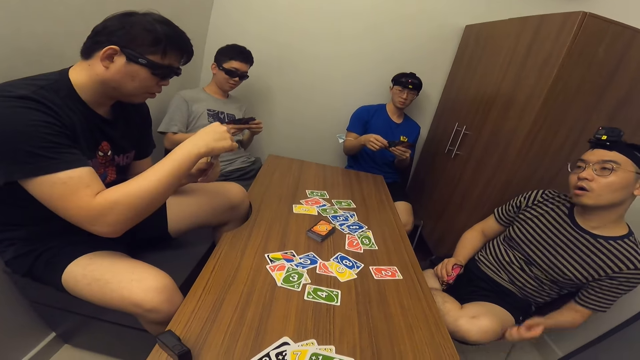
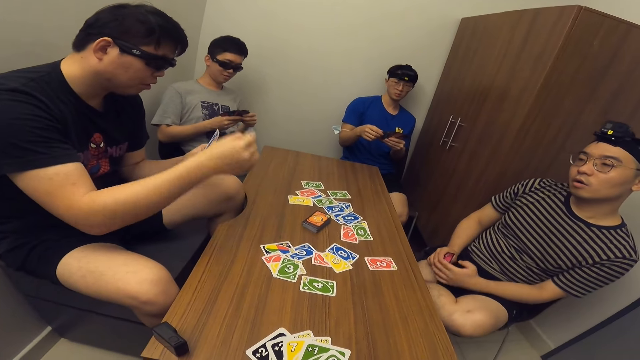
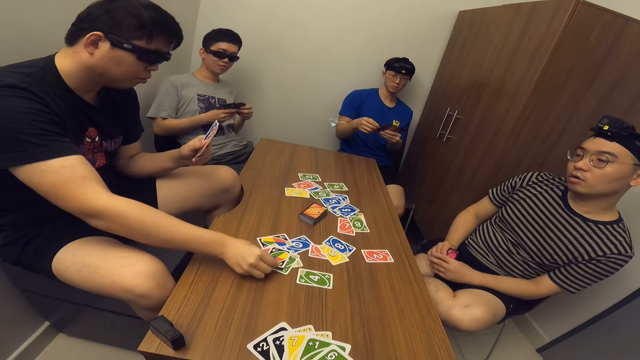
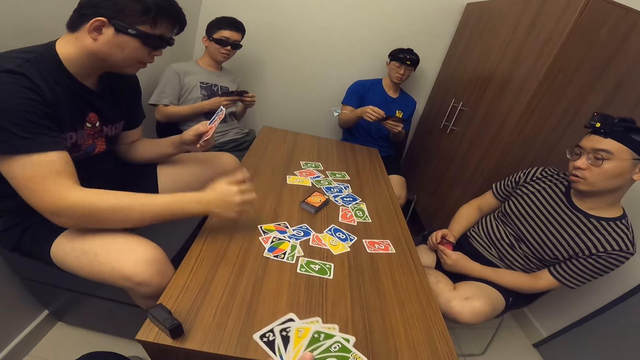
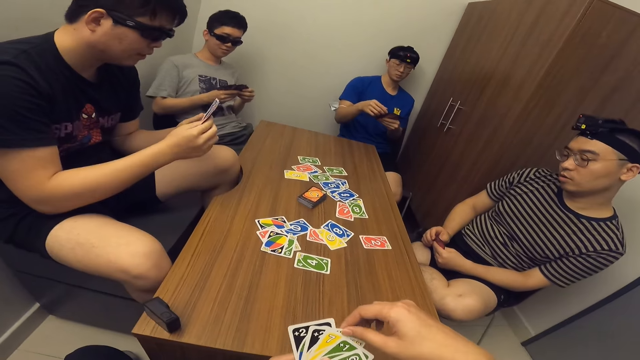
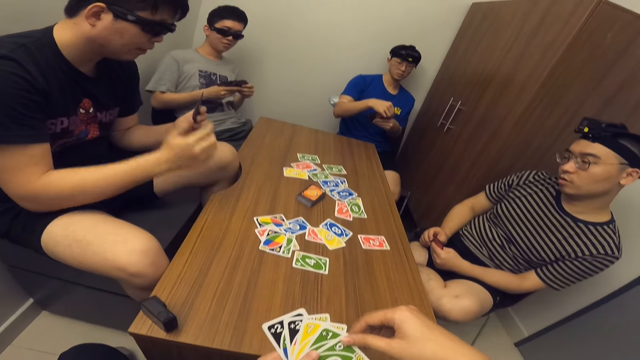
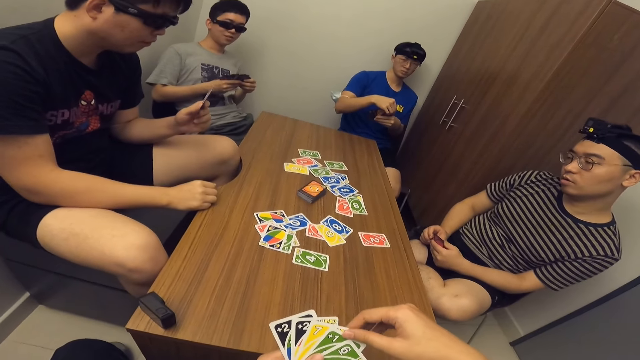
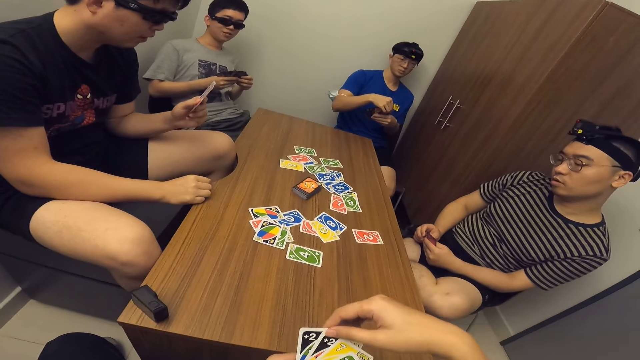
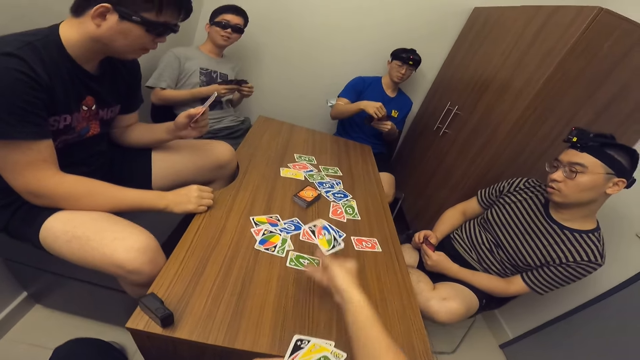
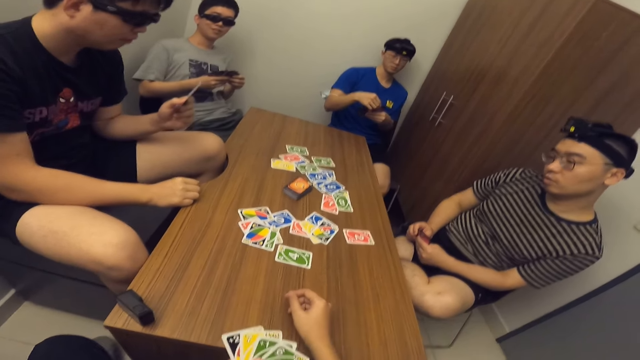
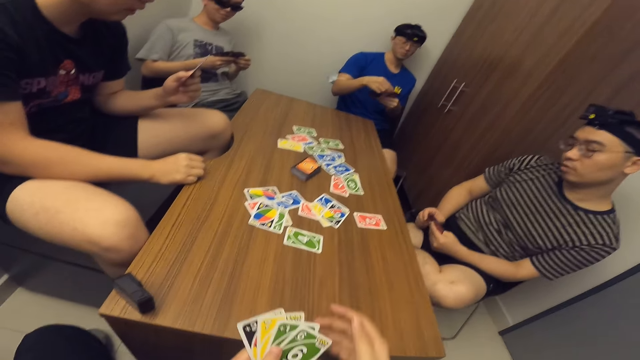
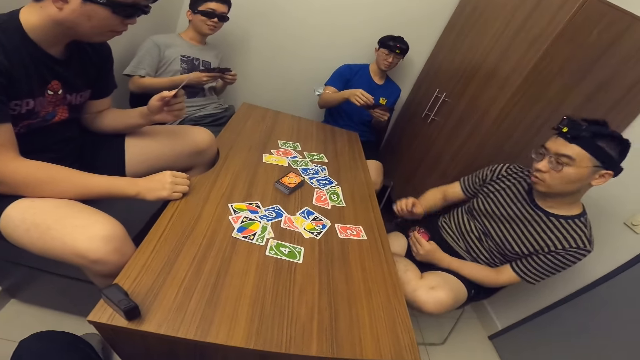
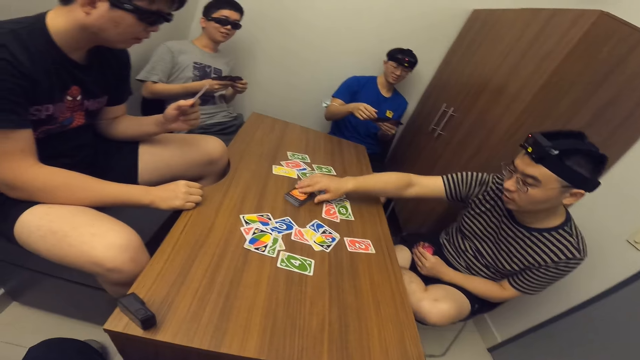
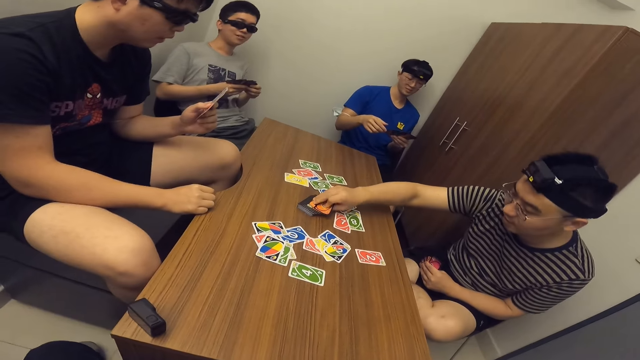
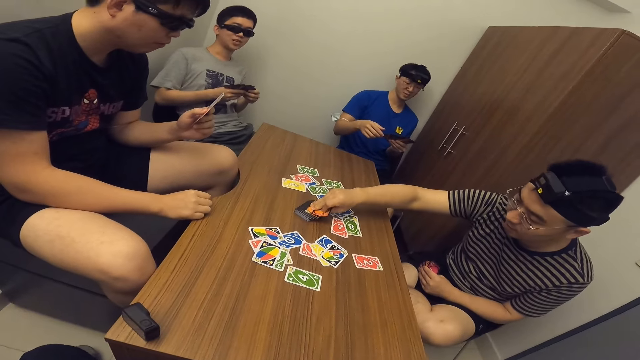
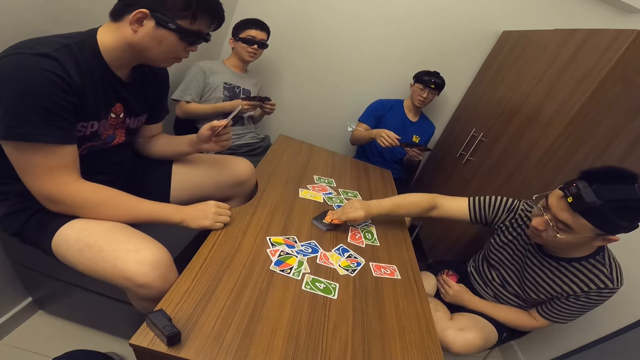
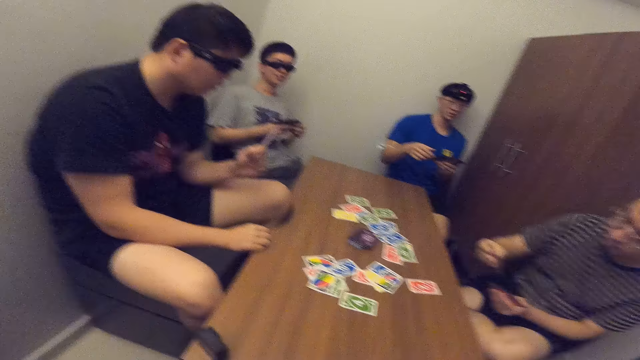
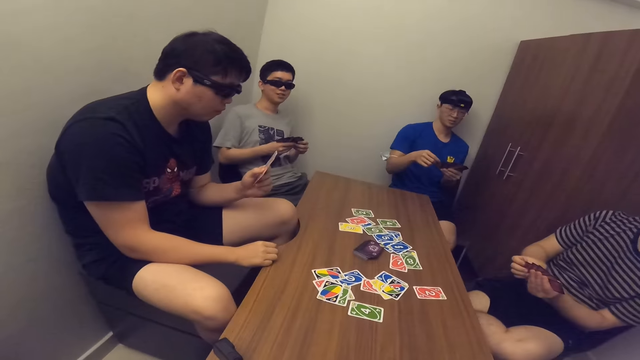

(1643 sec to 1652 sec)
A man drops a card on the table with his right hand. The camera wearer drops a card on the table with his right hand. Another man picks two cards from the deck of cards on the table with his right hand.

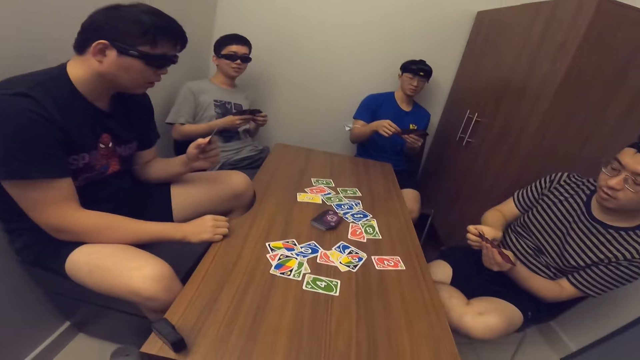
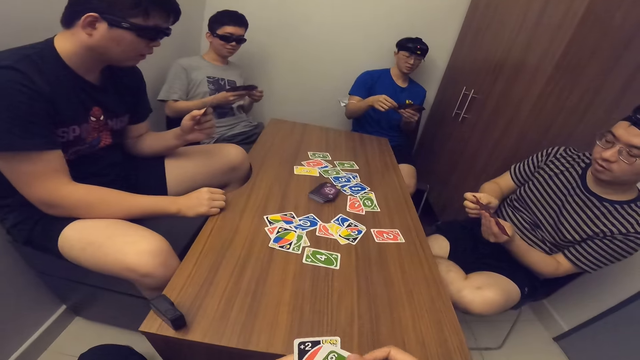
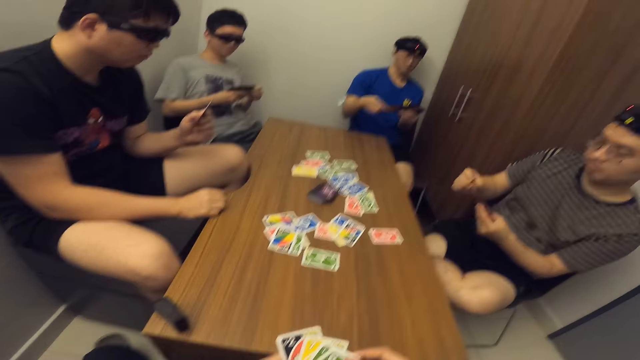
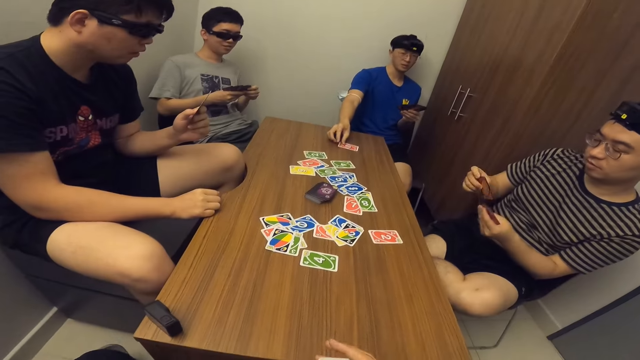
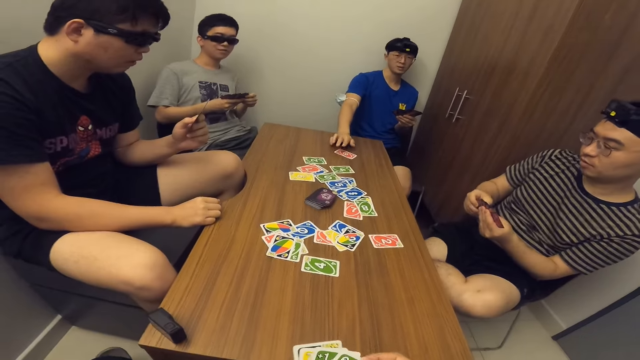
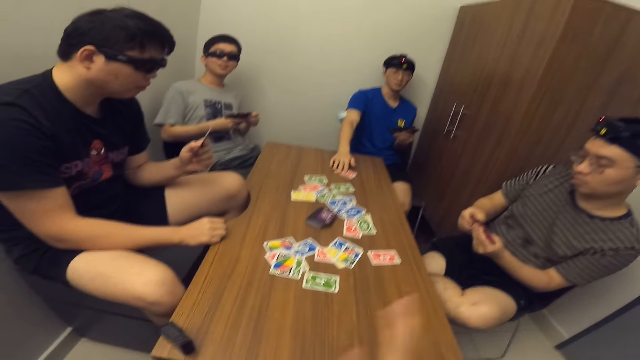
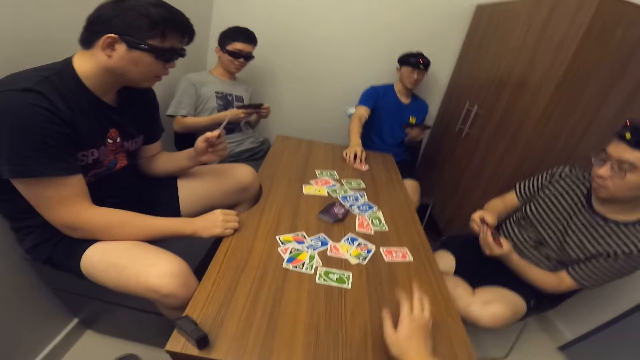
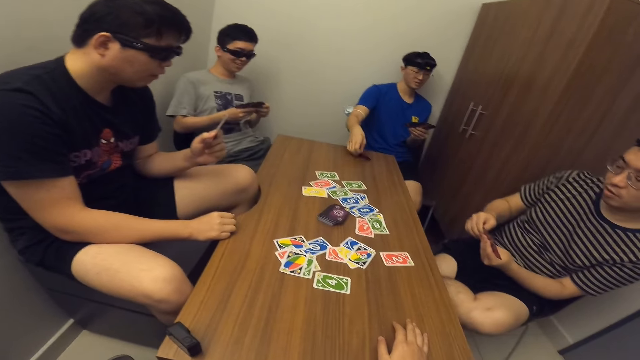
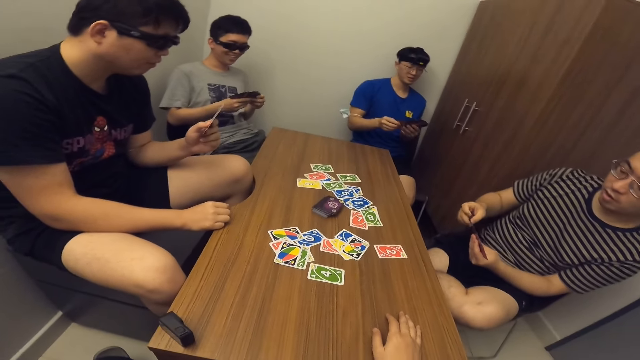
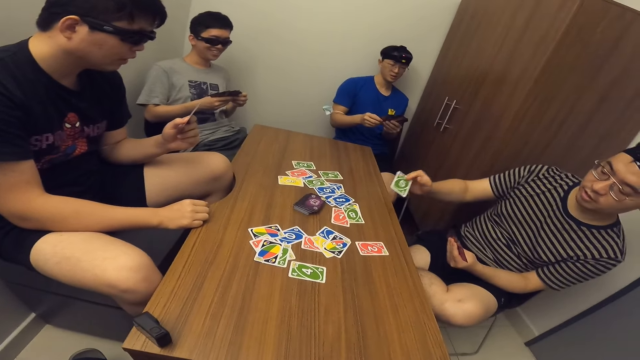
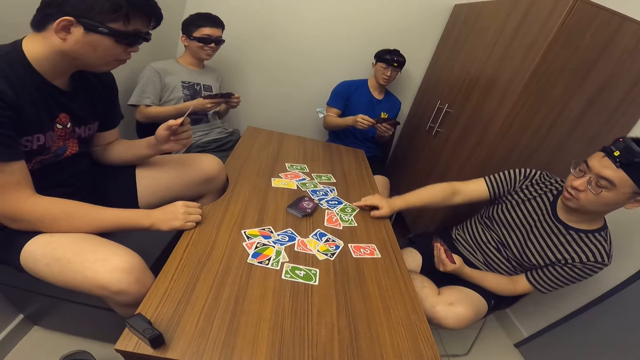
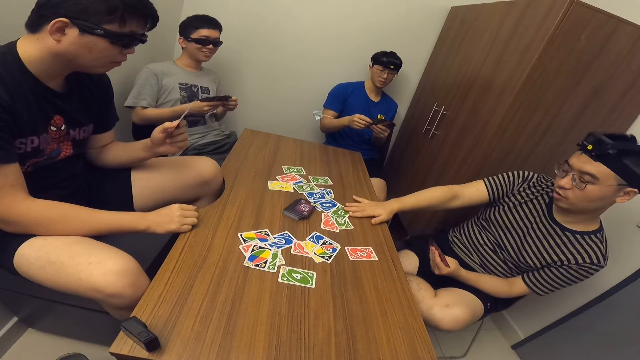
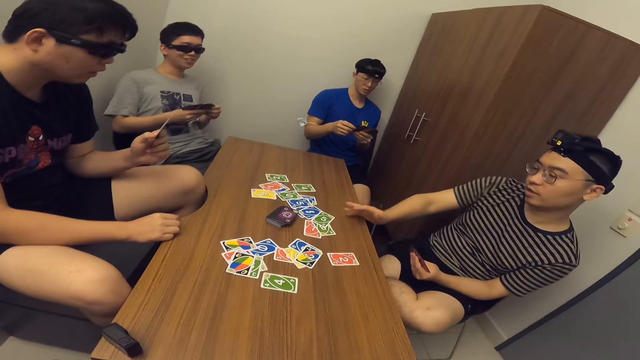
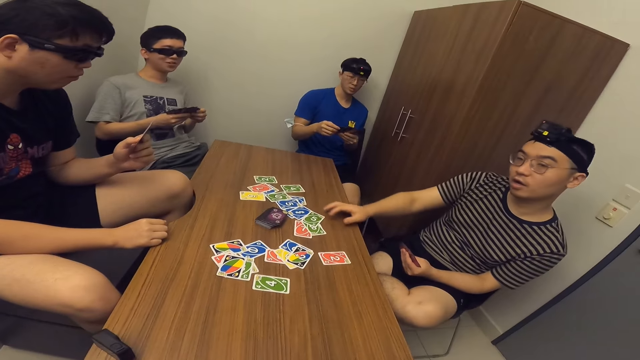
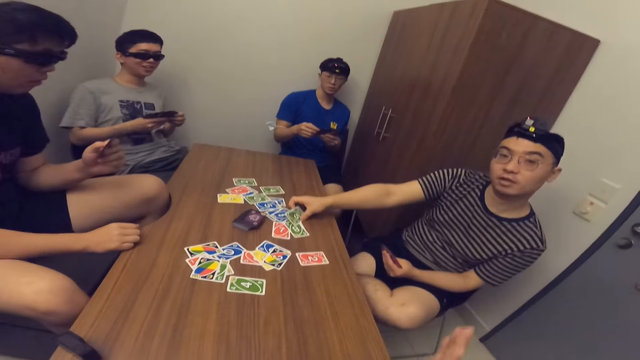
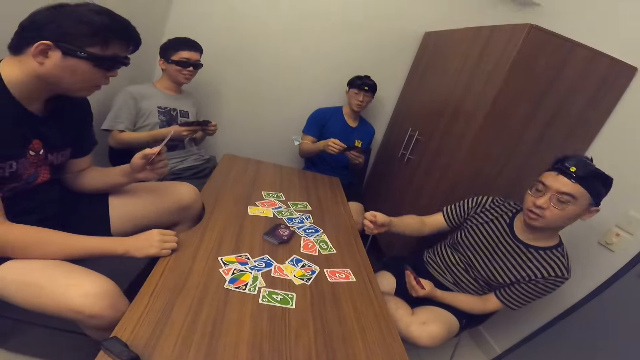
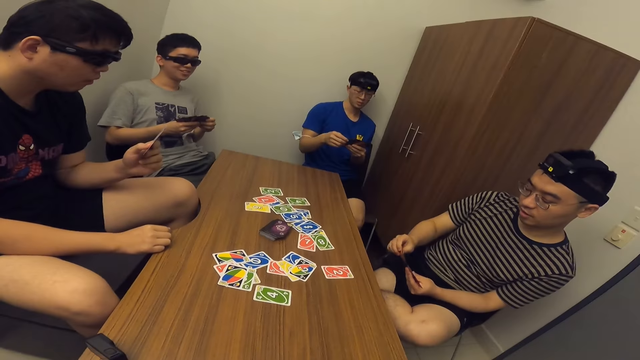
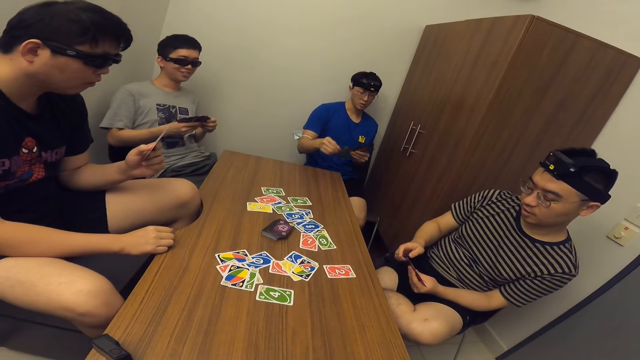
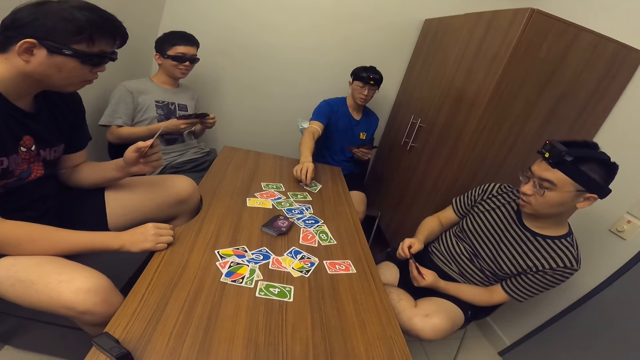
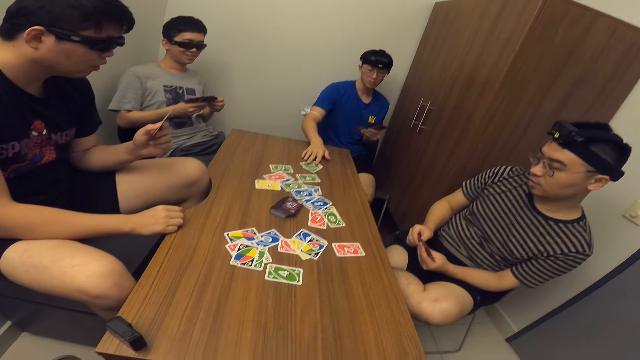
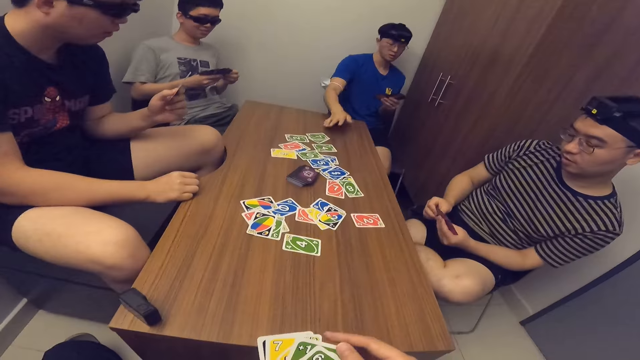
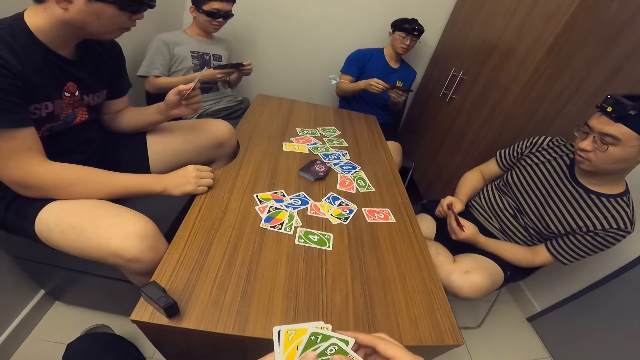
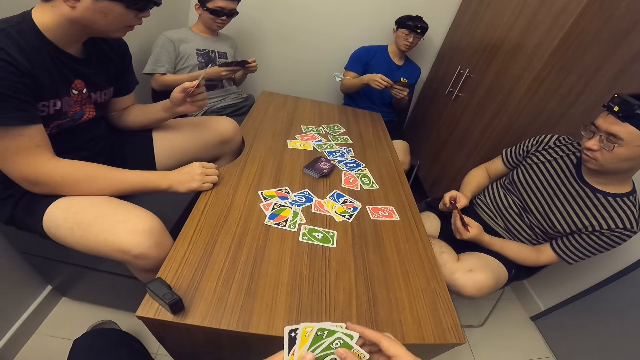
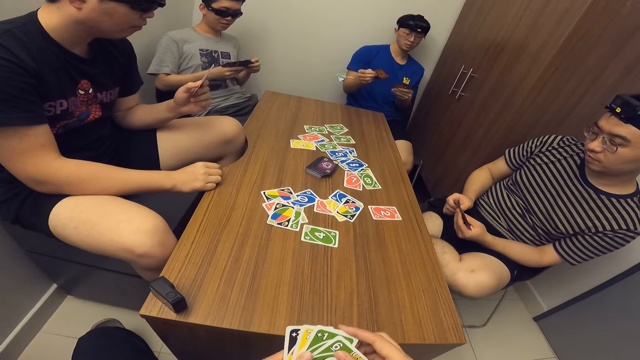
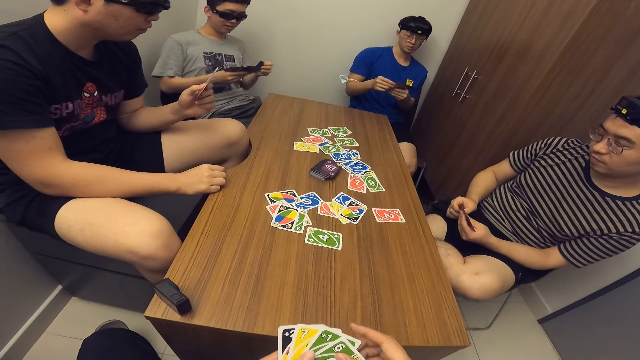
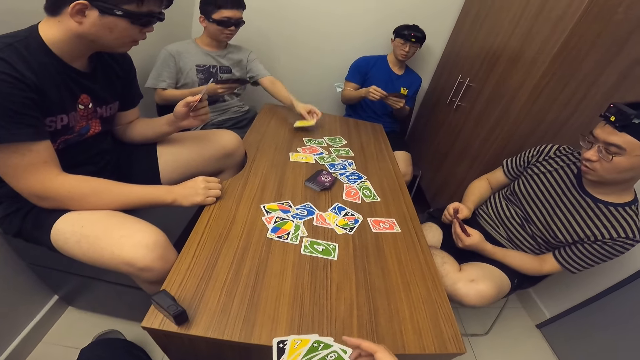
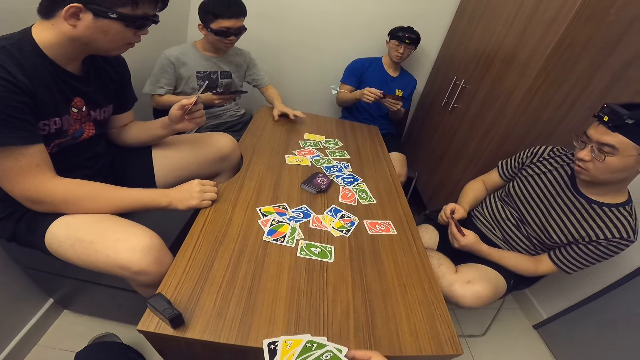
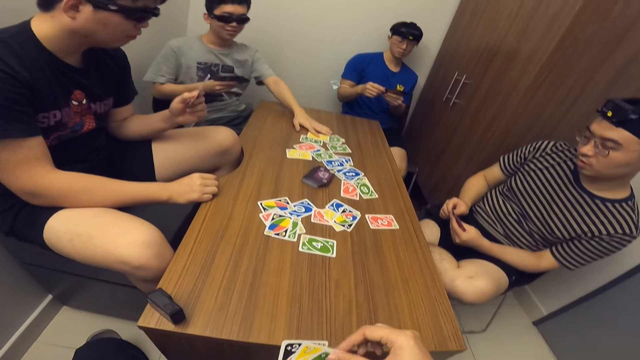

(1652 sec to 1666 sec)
A man picks a card. The man drops a card on the table with his right hand. The man takes back the card from the table. Another man drops a card on the table with his right hand. The other man takes back the card from the table. The first man drops two cards on the table with his right hand. A third man drops a card on the table with his left hand. He places a card on the table again.
